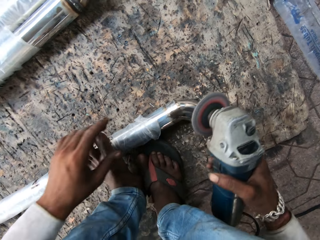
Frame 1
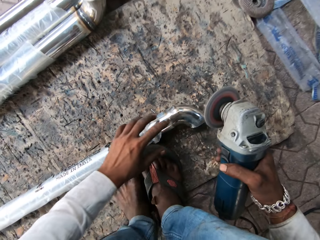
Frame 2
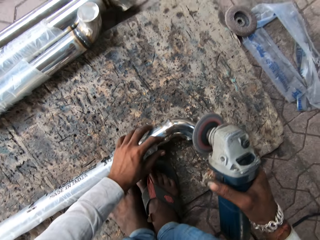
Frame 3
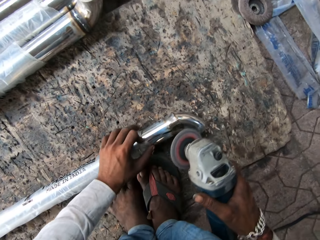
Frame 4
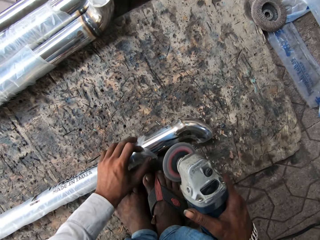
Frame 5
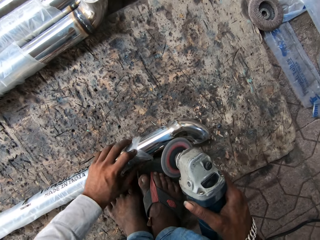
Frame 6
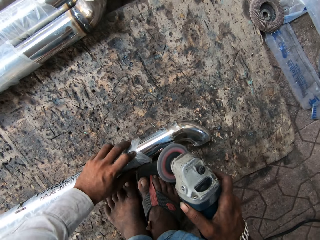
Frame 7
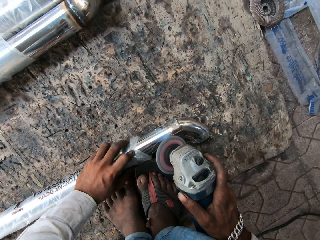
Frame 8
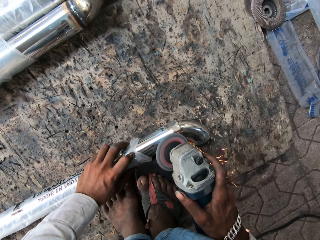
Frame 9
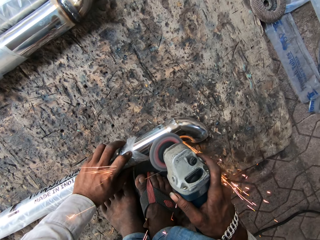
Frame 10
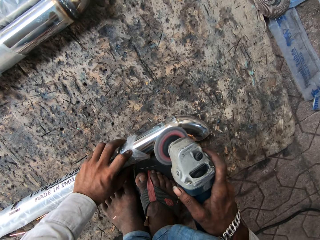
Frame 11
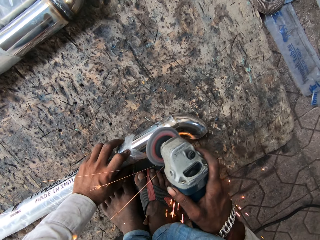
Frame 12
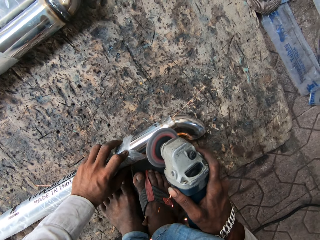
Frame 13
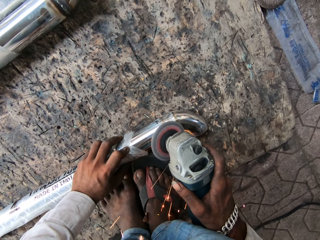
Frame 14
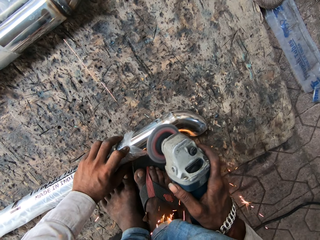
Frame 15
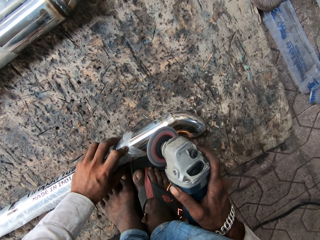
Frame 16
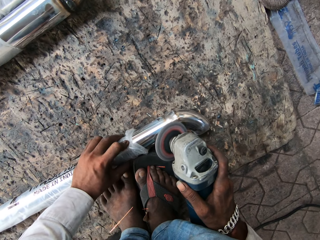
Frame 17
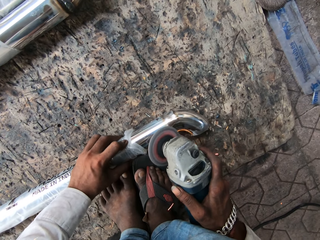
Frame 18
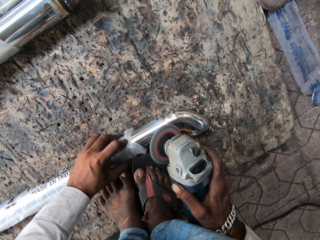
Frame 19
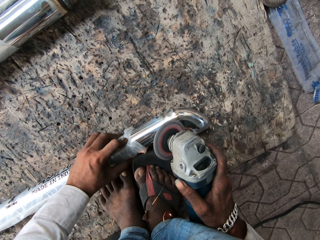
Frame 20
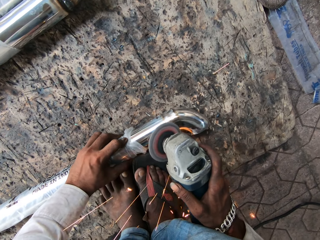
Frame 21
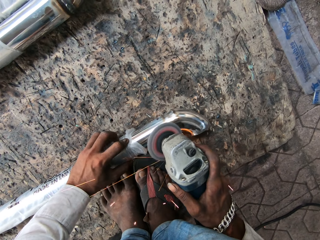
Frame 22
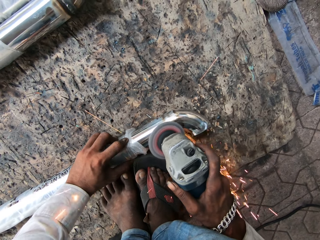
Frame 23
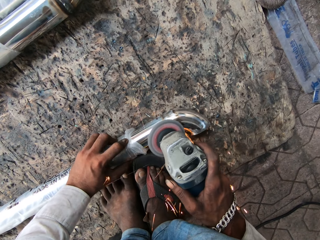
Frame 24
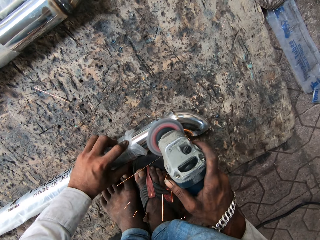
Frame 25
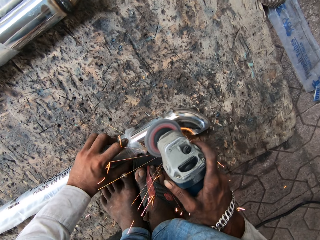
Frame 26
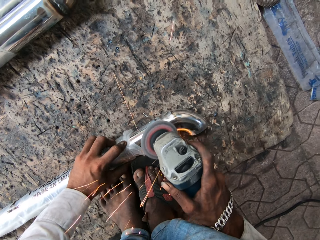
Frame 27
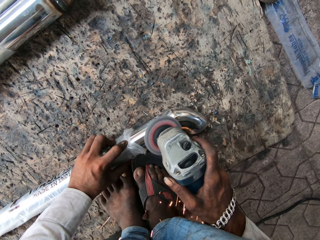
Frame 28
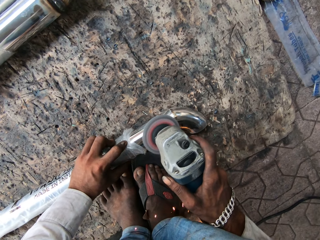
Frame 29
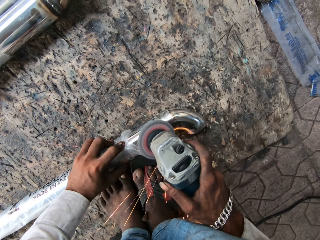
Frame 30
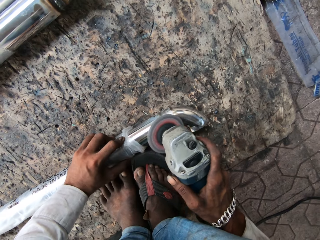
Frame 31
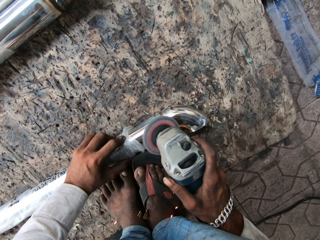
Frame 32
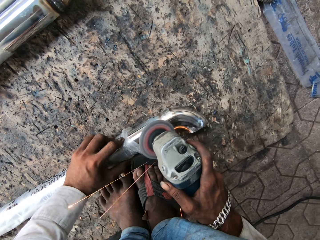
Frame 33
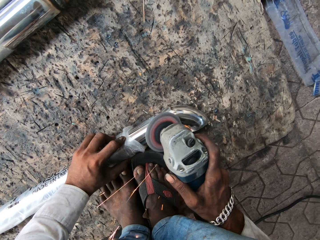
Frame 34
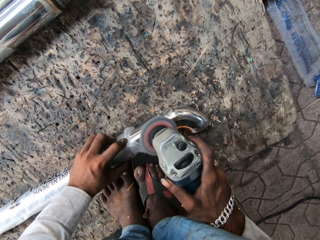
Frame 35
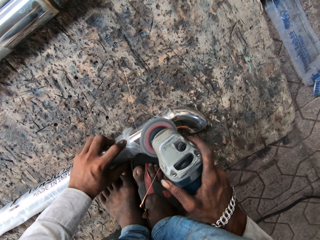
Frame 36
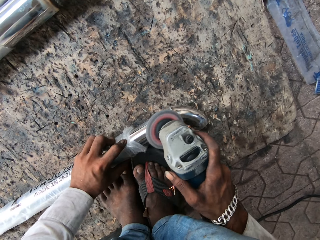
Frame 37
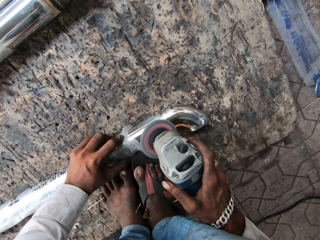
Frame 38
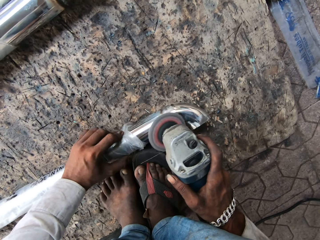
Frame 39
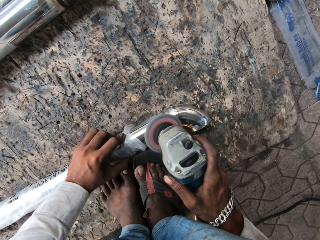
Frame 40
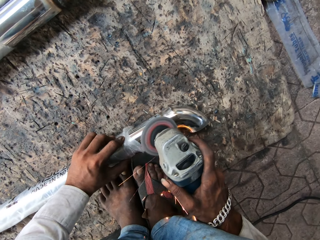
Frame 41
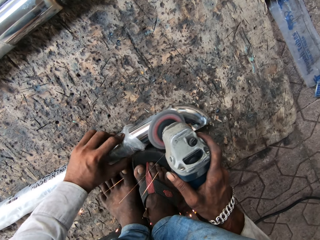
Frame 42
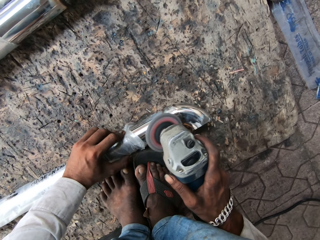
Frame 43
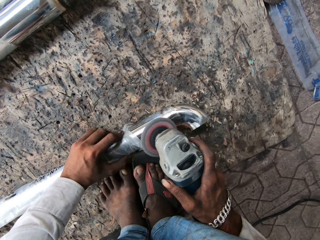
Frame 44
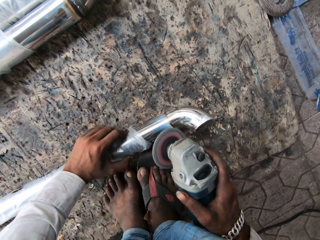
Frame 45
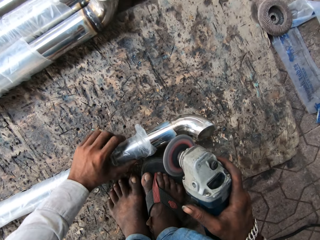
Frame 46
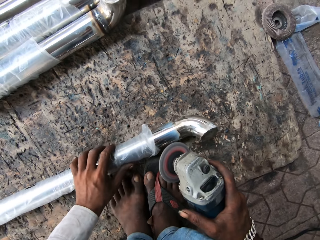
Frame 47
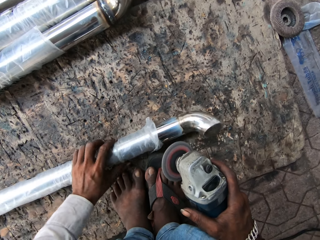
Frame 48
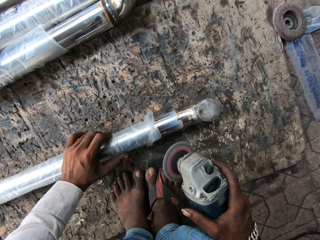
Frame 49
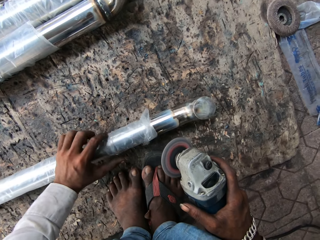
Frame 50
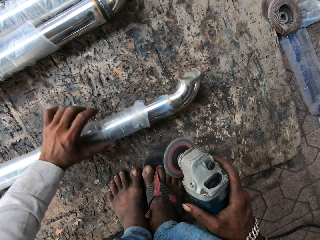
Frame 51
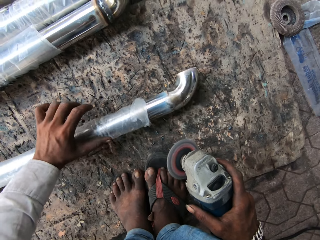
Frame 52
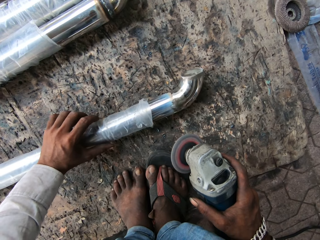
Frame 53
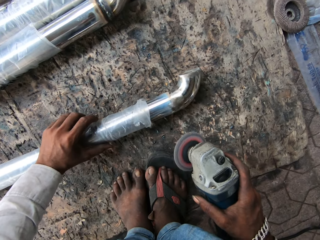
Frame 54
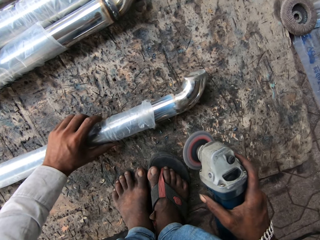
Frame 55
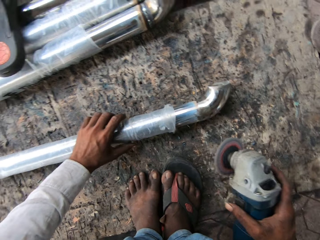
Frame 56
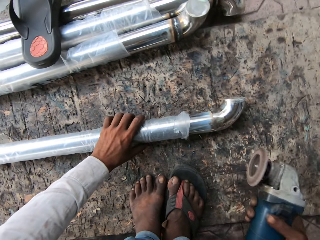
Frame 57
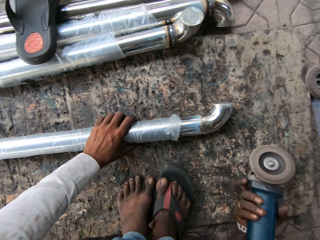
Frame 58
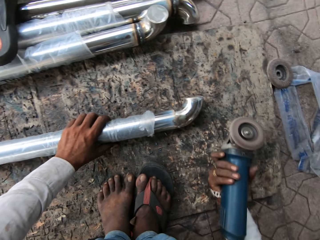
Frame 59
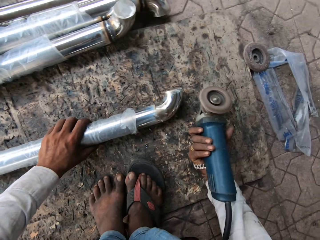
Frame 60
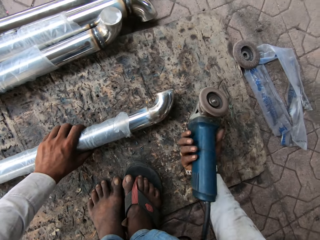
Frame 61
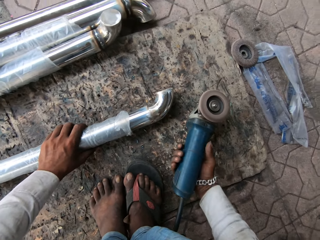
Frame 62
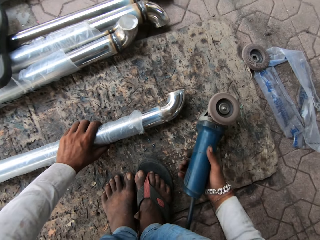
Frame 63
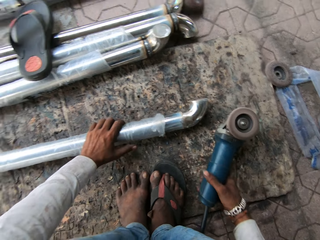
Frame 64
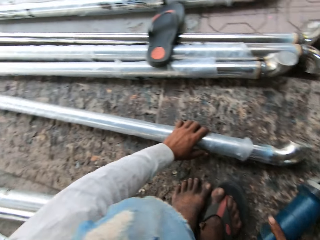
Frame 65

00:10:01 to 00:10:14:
The camera wearer holds the steel rod with the left hand. They grind the steel rod with the grinder. They turn the steel rod. They put the grinder on the ground.

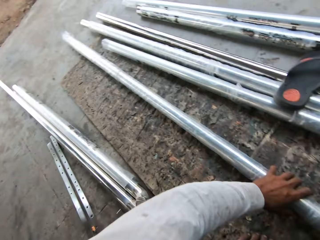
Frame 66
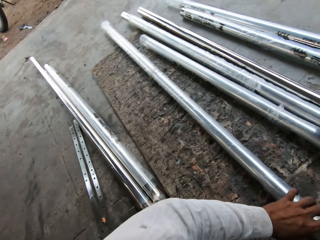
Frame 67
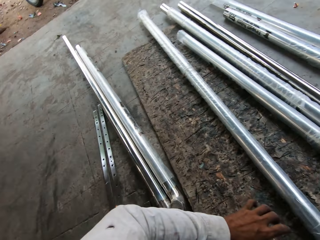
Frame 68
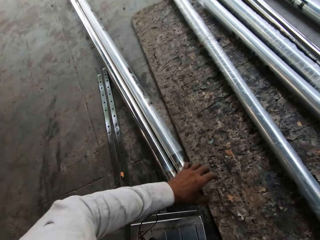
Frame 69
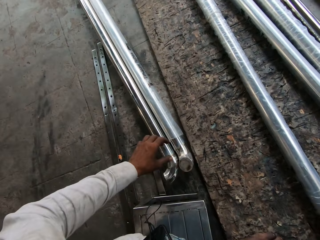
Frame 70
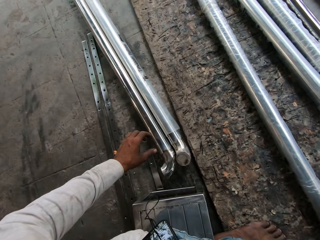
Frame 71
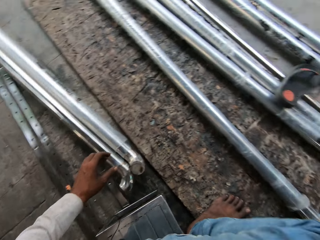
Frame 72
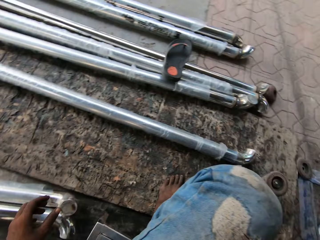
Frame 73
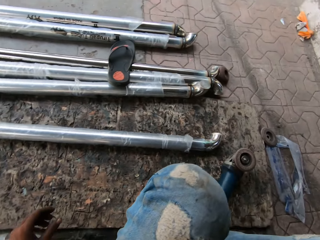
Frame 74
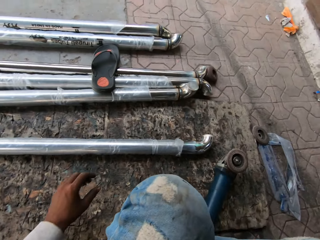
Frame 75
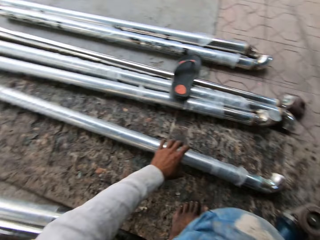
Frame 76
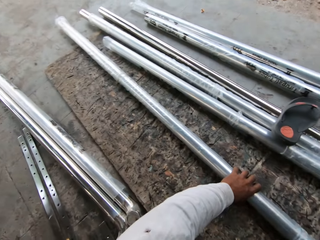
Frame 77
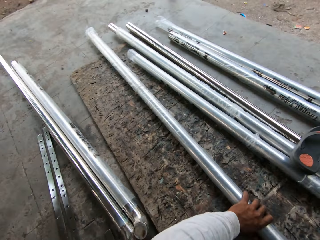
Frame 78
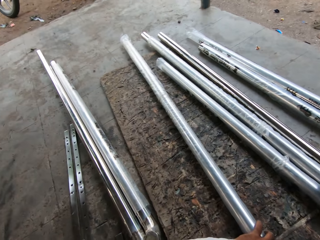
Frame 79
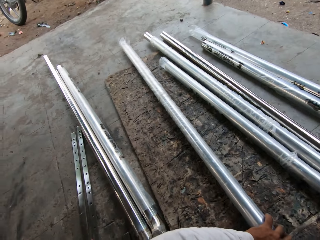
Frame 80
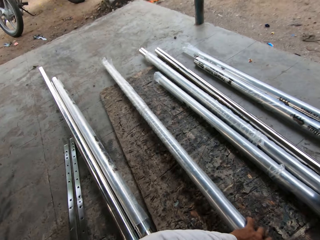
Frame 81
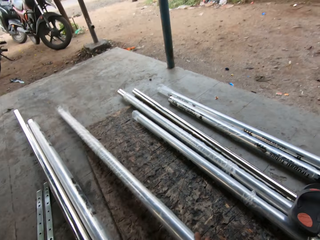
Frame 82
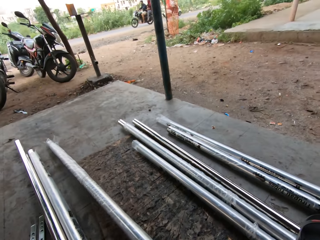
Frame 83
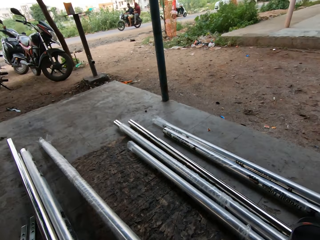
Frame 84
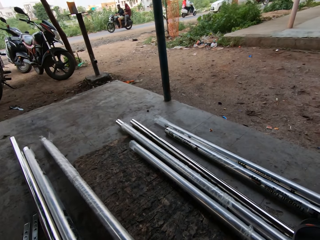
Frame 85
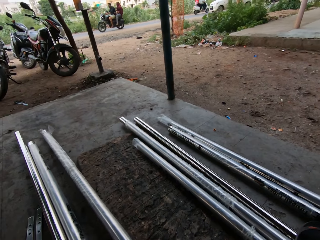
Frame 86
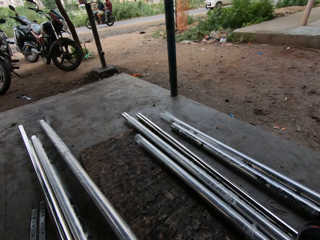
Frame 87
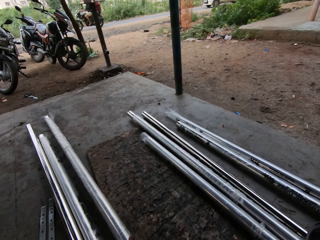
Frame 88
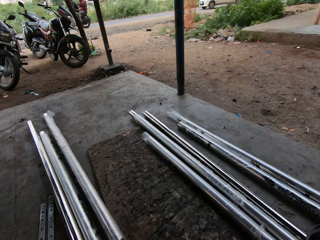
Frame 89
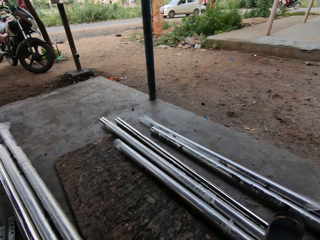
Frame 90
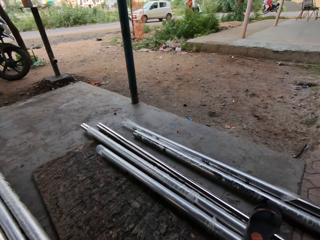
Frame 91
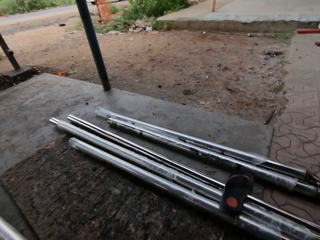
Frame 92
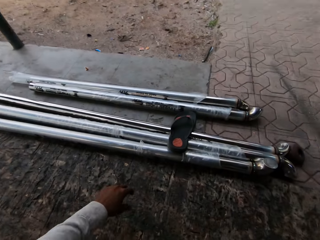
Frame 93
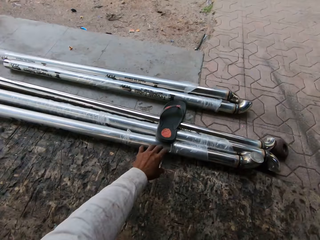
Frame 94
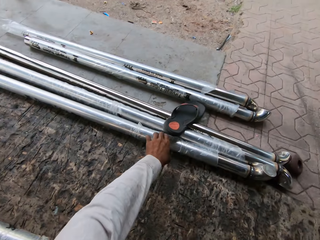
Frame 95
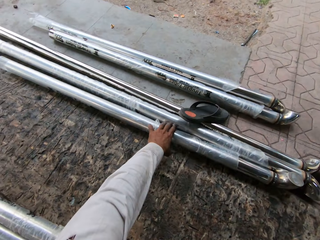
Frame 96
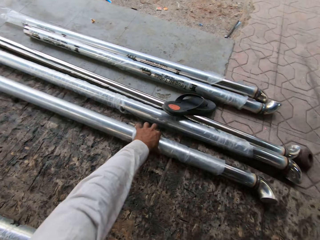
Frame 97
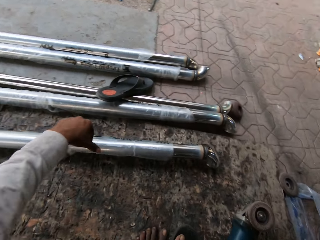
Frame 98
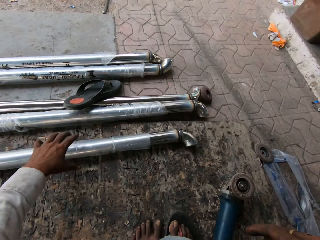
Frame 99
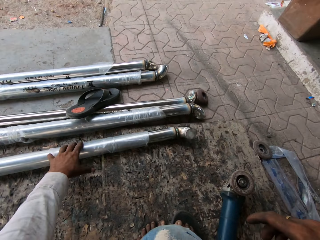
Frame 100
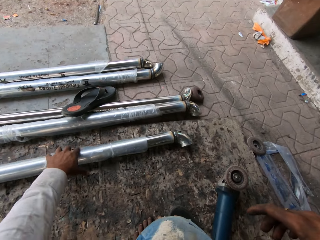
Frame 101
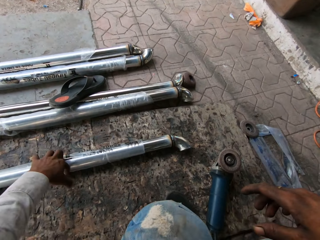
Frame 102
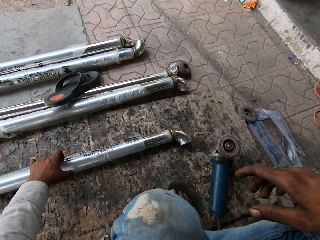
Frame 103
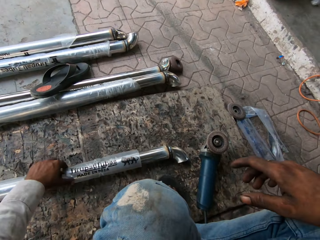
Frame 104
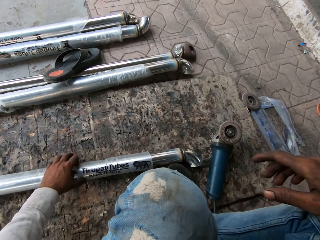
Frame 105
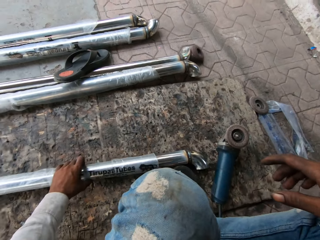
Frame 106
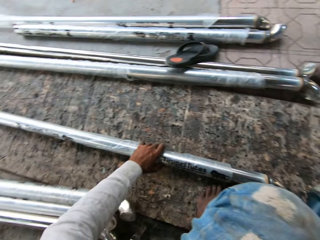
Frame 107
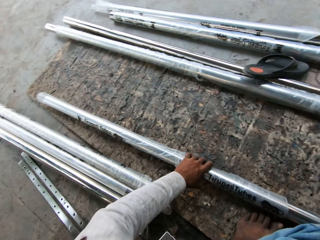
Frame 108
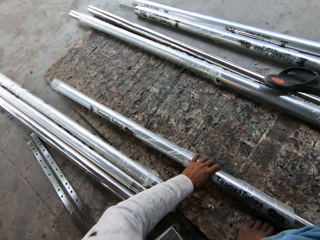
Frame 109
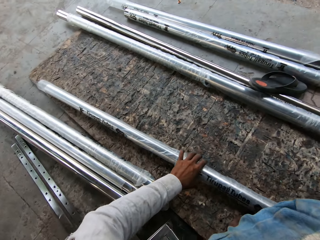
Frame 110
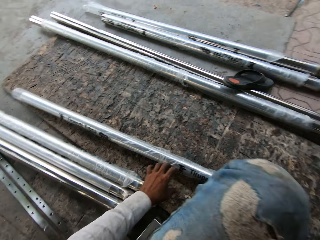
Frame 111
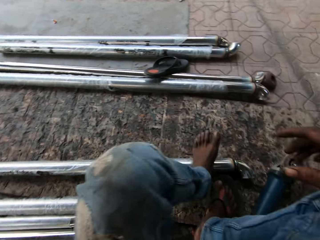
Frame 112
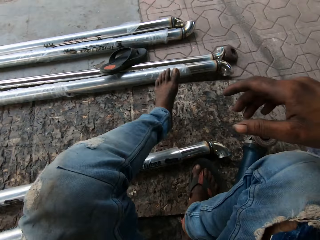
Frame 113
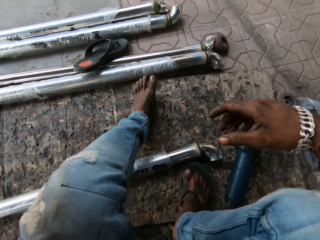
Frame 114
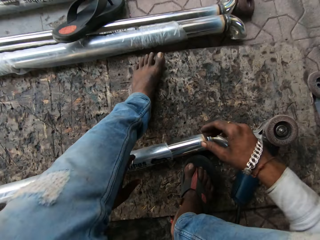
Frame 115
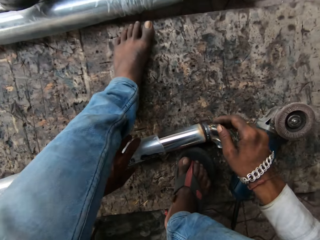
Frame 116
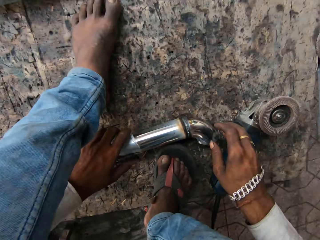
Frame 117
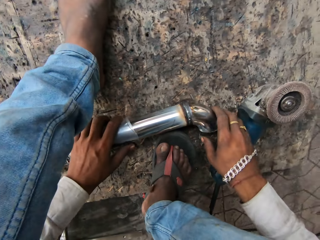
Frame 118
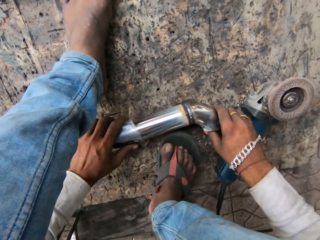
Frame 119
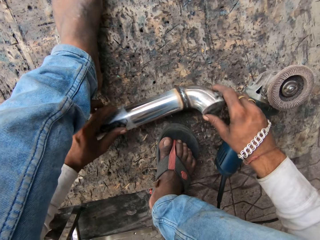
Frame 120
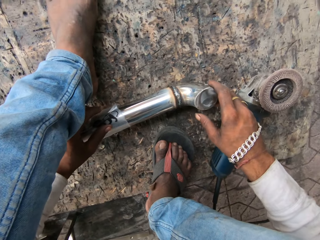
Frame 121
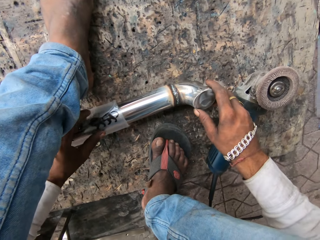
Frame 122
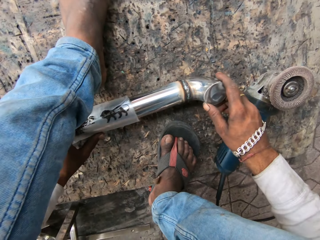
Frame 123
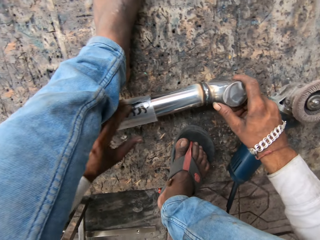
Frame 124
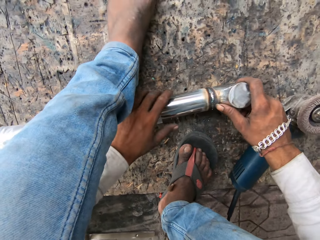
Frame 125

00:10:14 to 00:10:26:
The camera wearer looks around. They move the steel rod on the ground. They touch a metal. They move the steel rod on the ground again. They pick up the metal. They stretch a leg. They turn the steel rod. They move the polythene cover.
